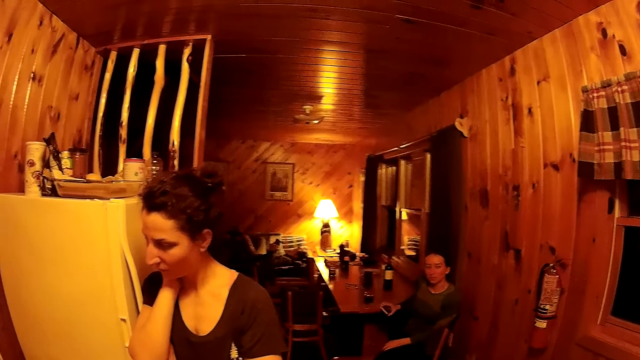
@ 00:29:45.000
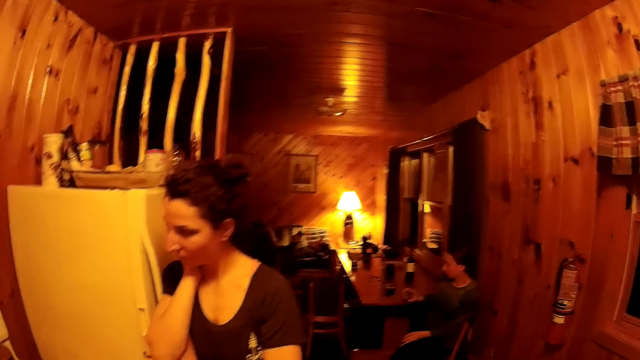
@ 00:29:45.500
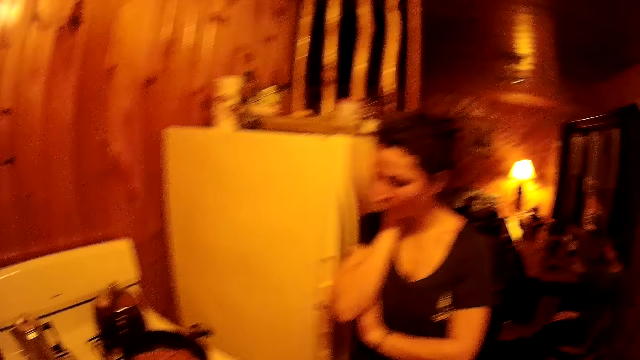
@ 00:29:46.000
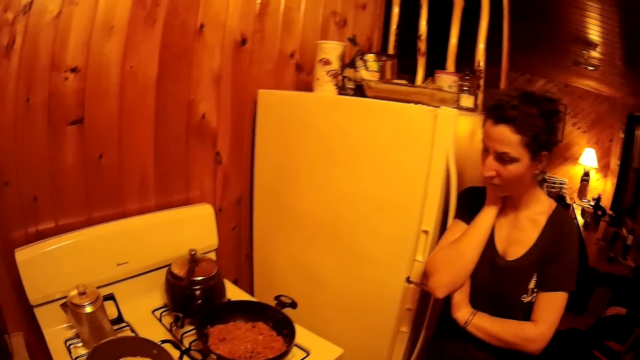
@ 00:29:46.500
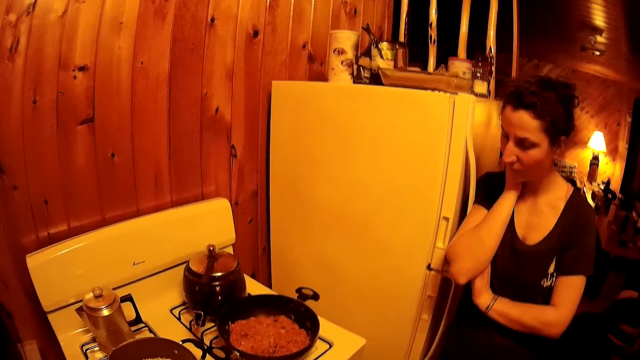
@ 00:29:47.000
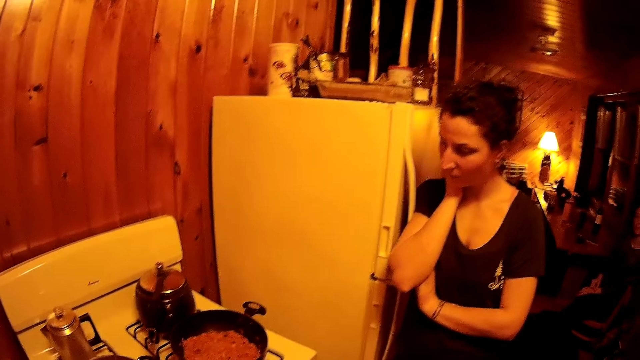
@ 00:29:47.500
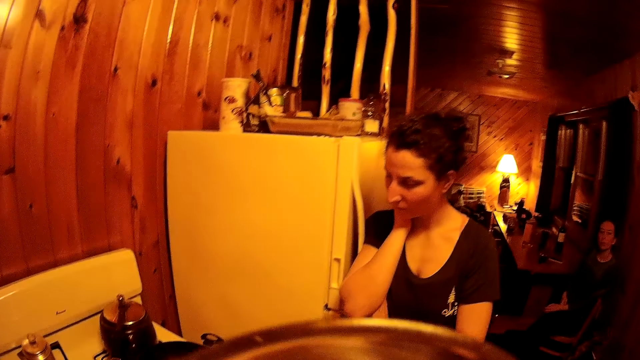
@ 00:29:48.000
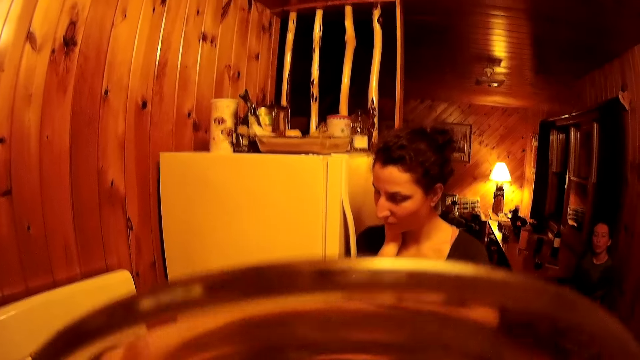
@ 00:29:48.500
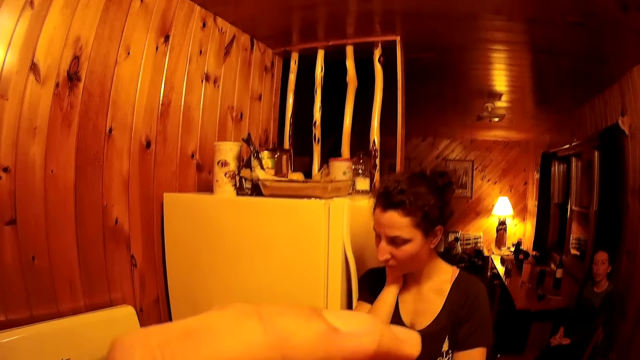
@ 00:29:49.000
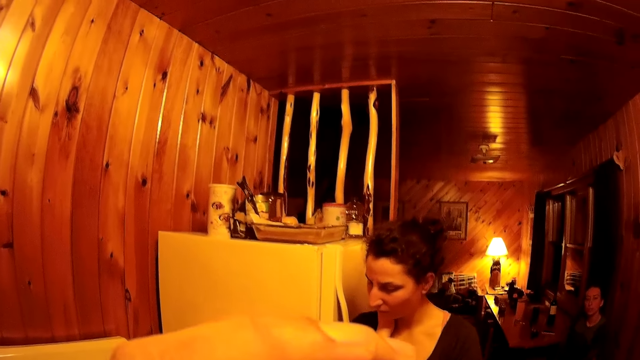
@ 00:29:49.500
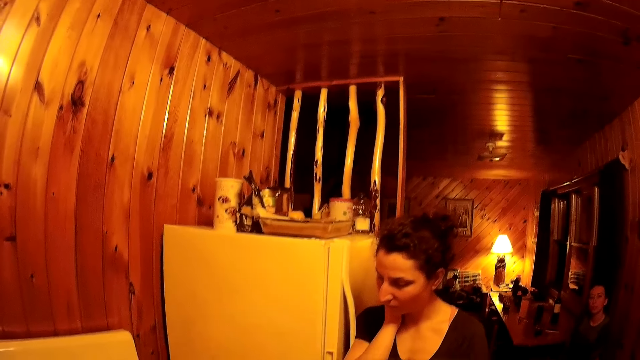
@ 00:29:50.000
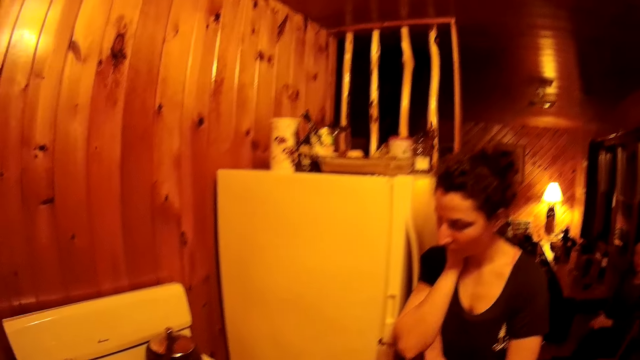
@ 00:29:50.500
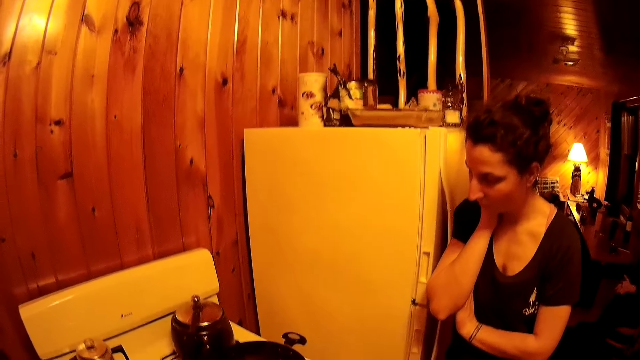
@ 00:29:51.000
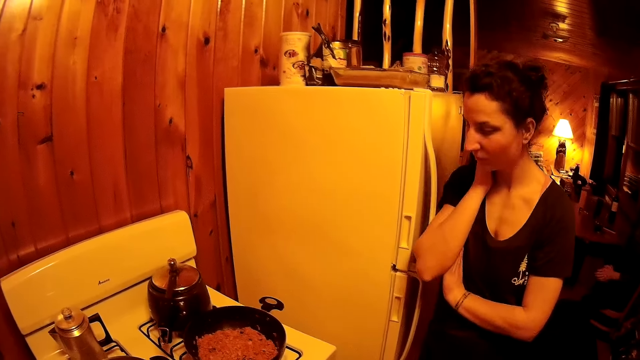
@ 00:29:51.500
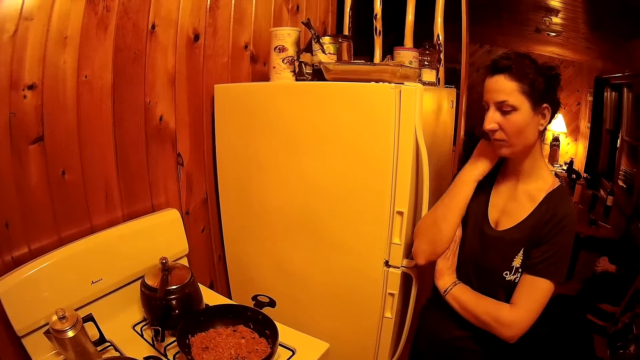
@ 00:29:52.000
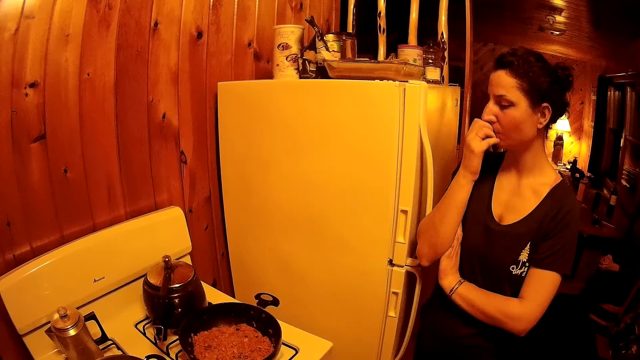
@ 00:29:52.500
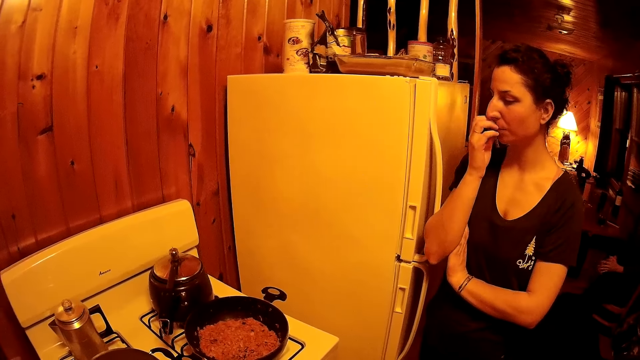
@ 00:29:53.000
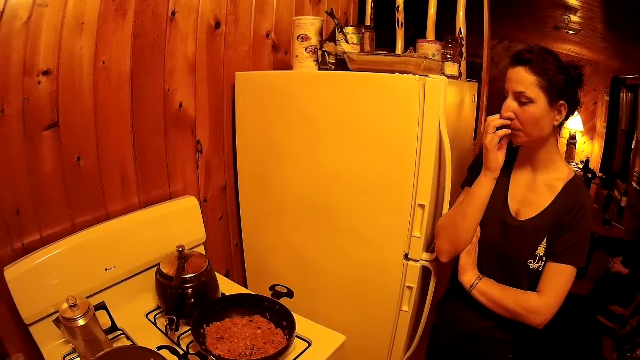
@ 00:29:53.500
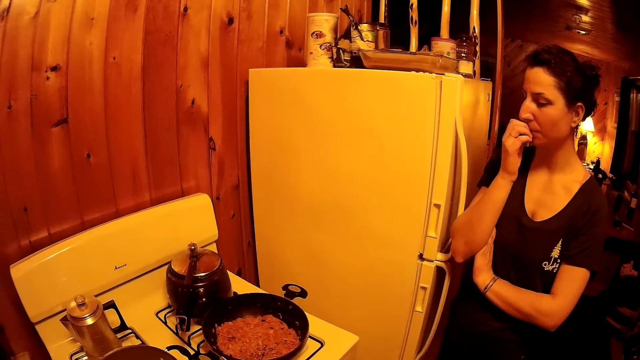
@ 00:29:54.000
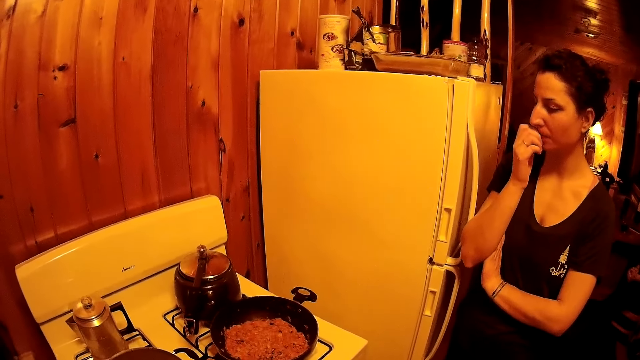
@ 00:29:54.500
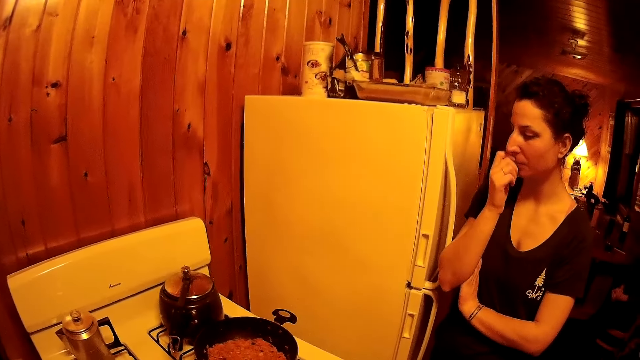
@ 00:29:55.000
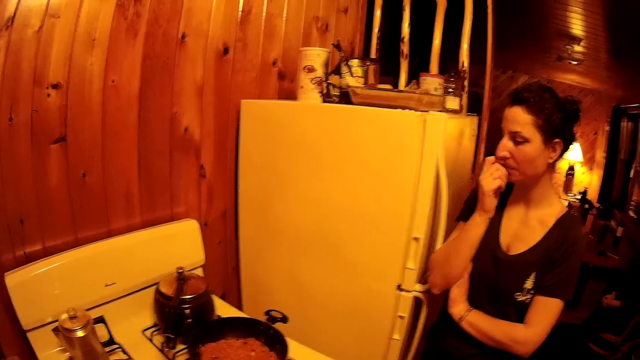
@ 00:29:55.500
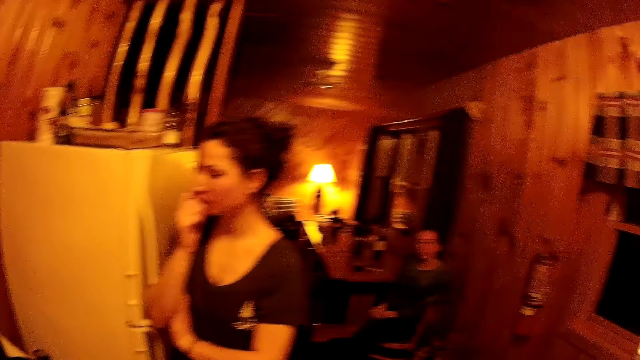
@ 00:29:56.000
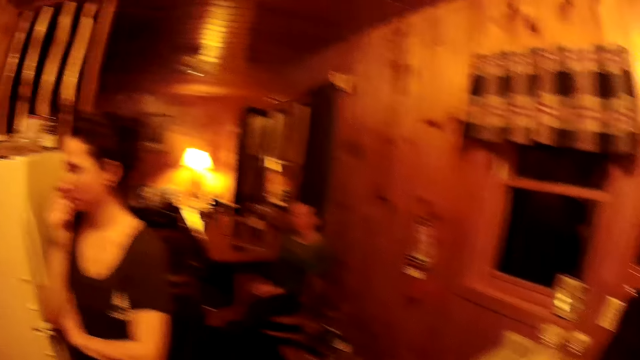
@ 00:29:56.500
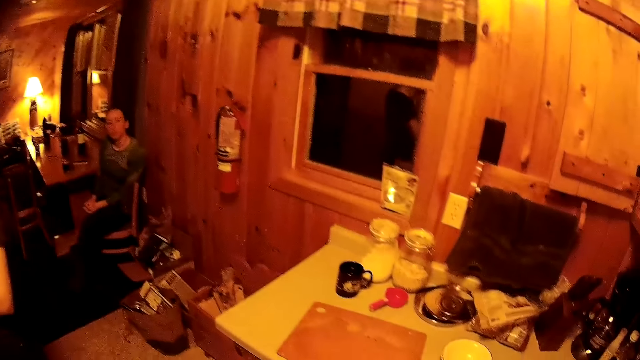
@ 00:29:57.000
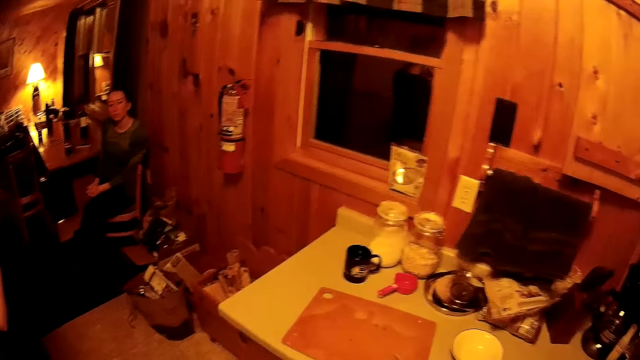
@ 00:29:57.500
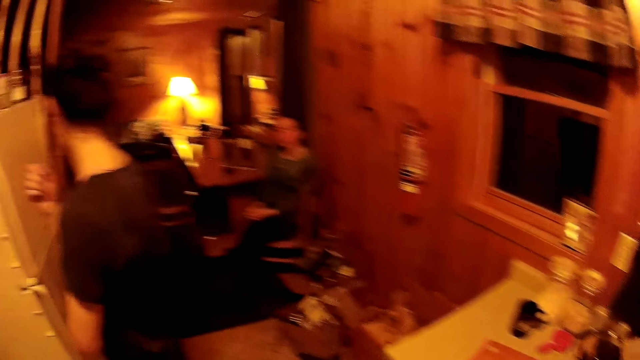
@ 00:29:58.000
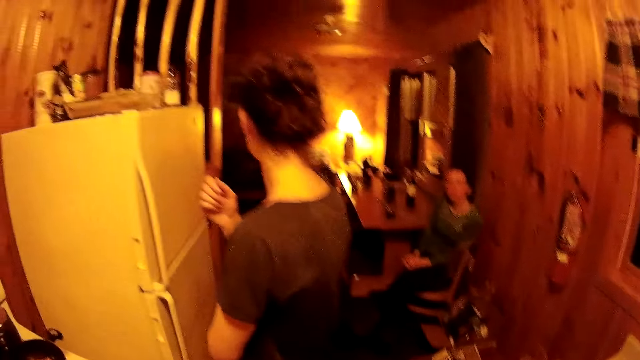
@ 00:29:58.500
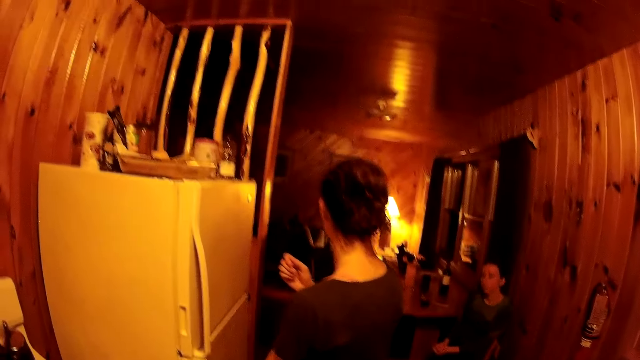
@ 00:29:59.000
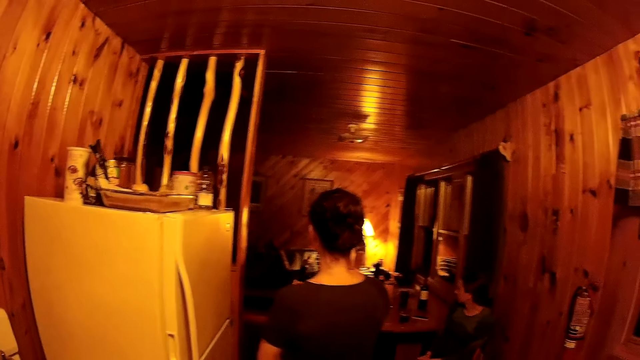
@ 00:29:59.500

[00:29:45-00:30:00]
The camera wearer sips a drink. They turn around the room. A woman walks to another woman.
